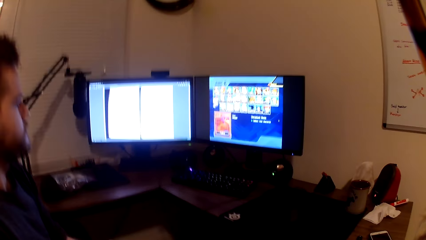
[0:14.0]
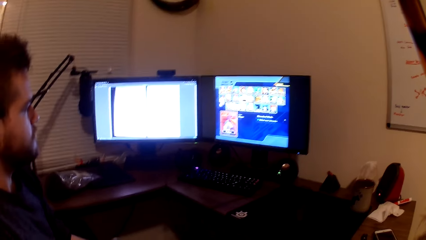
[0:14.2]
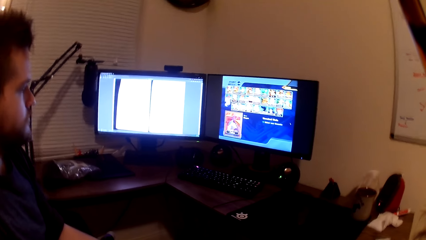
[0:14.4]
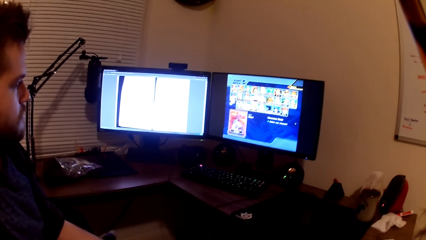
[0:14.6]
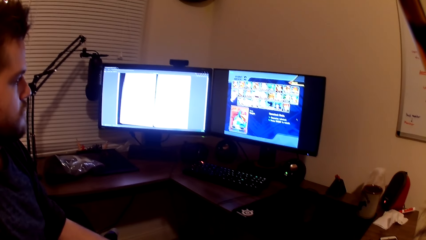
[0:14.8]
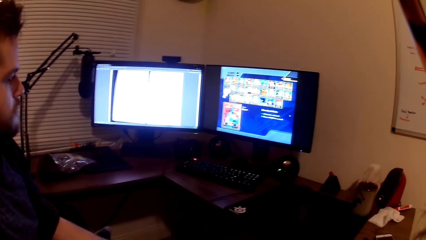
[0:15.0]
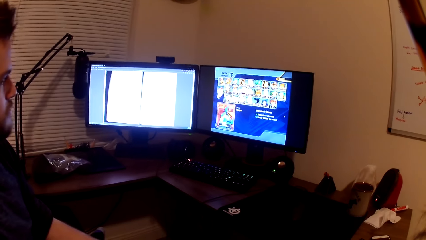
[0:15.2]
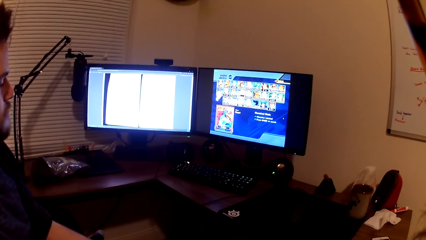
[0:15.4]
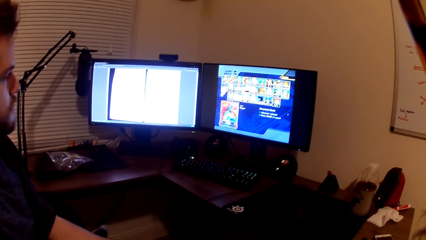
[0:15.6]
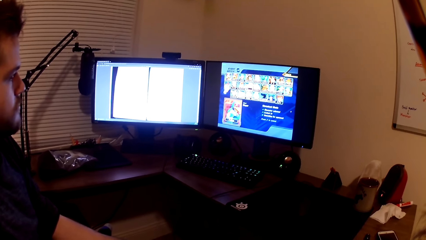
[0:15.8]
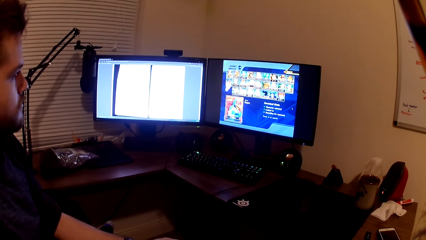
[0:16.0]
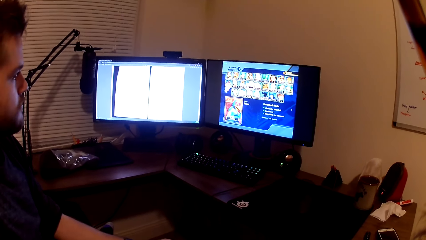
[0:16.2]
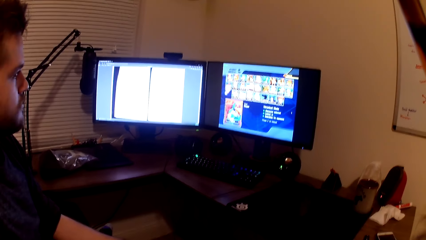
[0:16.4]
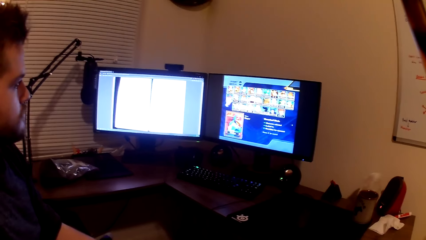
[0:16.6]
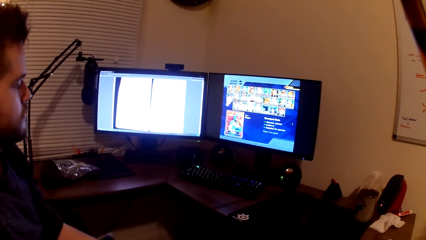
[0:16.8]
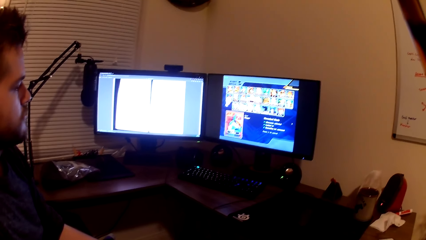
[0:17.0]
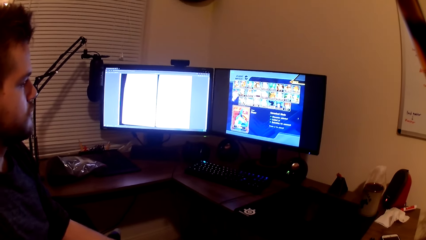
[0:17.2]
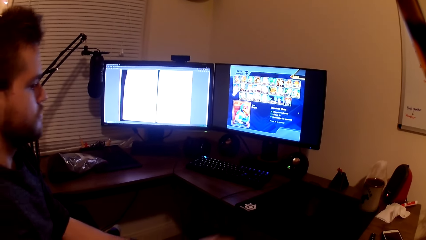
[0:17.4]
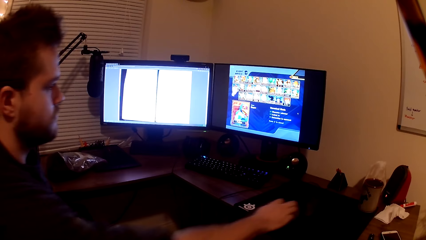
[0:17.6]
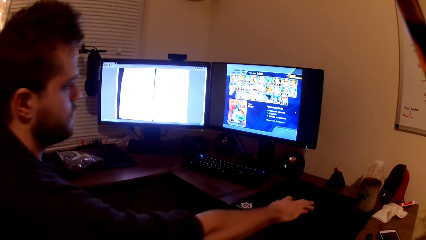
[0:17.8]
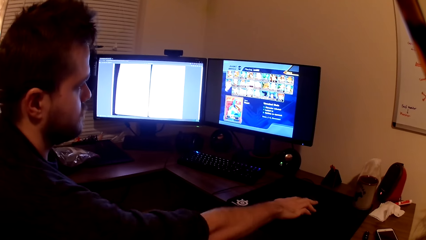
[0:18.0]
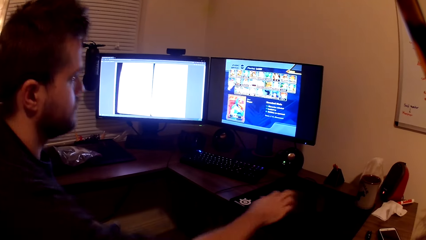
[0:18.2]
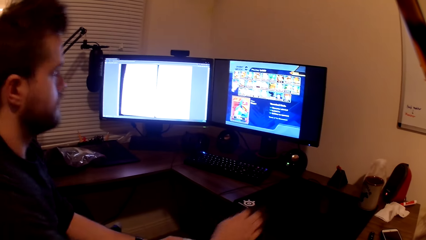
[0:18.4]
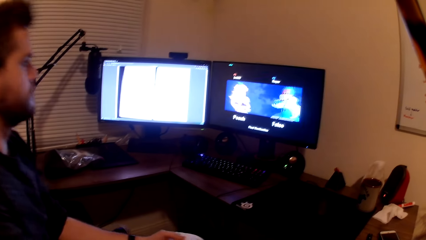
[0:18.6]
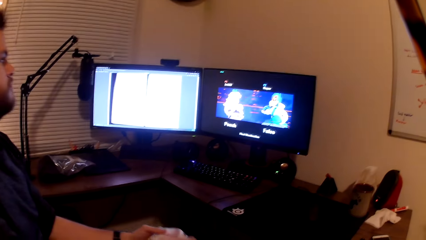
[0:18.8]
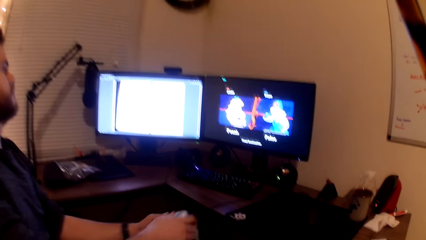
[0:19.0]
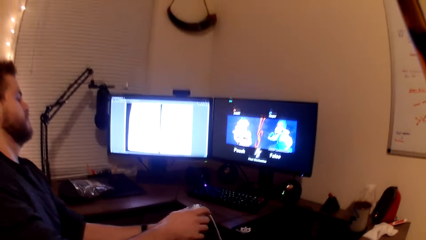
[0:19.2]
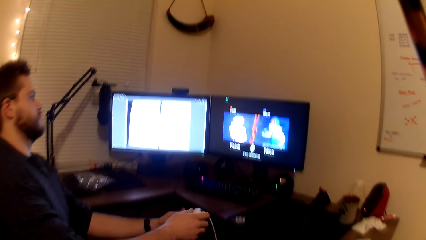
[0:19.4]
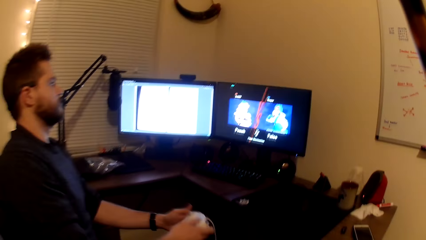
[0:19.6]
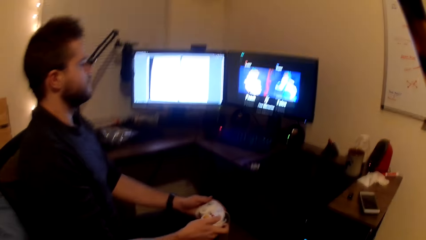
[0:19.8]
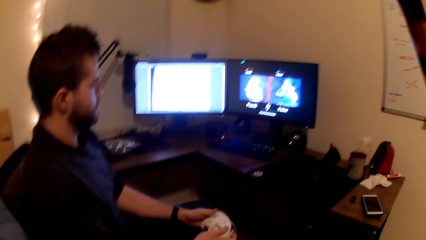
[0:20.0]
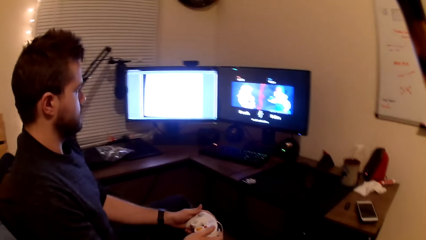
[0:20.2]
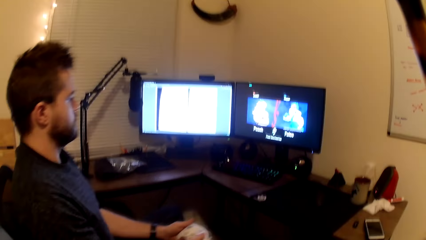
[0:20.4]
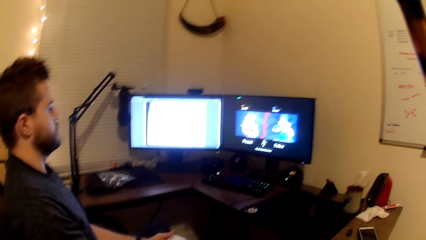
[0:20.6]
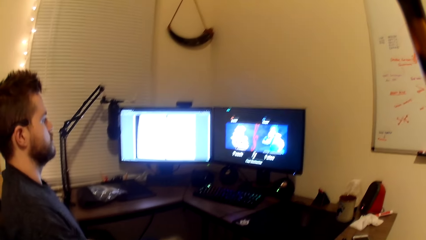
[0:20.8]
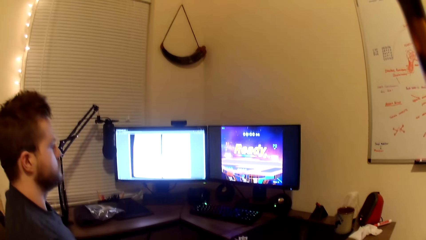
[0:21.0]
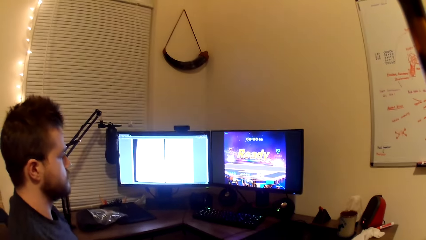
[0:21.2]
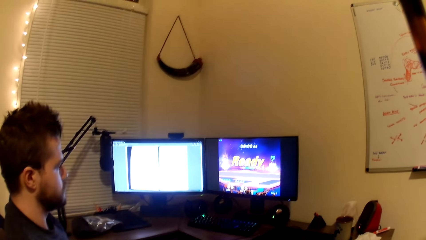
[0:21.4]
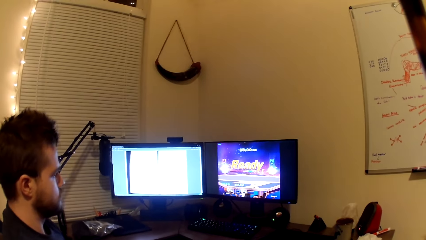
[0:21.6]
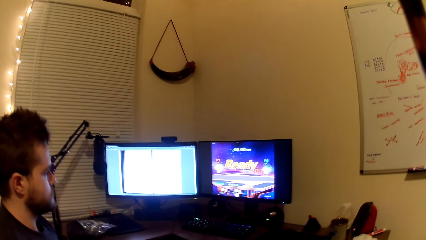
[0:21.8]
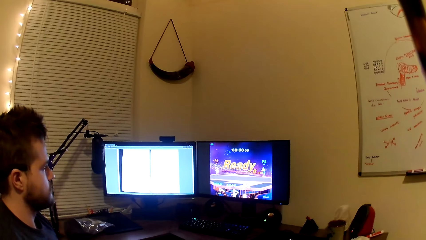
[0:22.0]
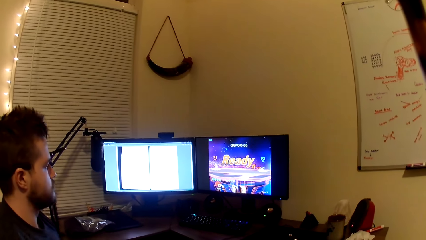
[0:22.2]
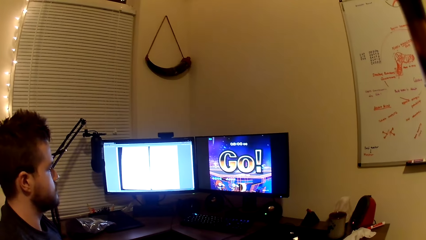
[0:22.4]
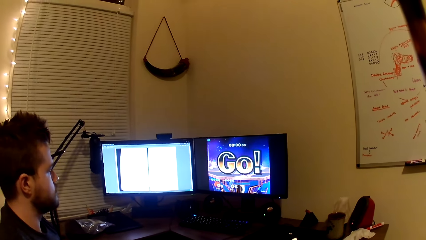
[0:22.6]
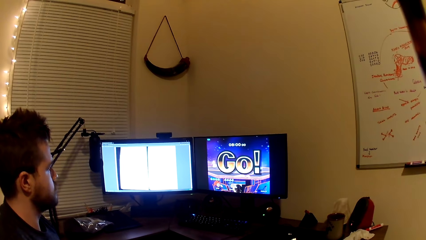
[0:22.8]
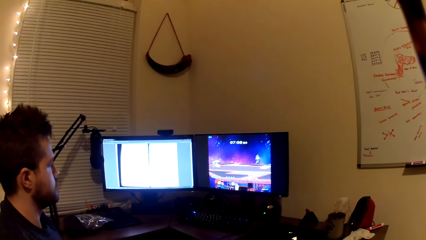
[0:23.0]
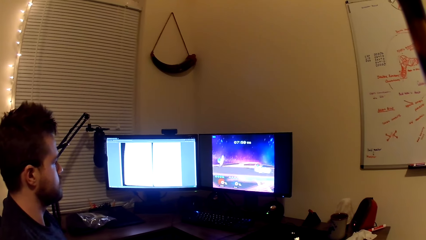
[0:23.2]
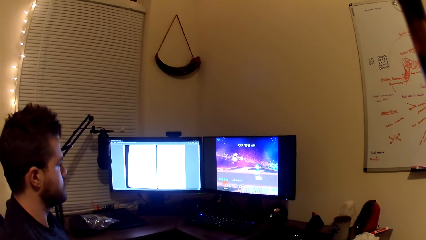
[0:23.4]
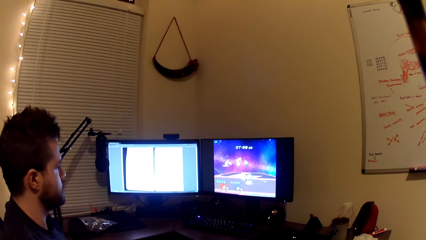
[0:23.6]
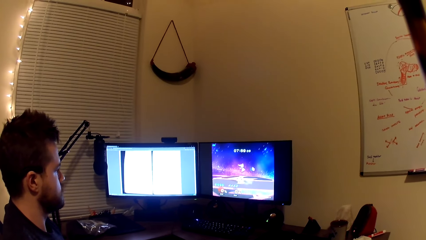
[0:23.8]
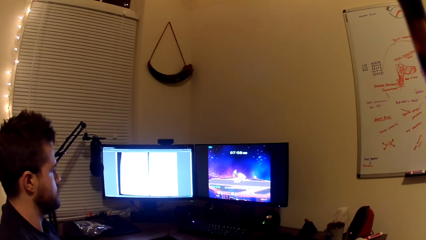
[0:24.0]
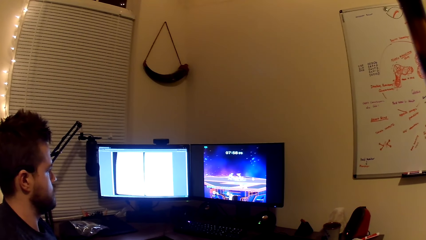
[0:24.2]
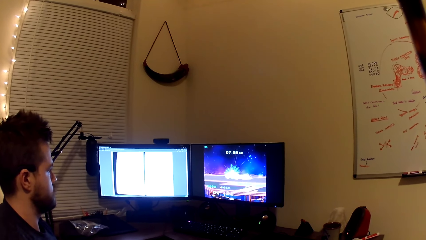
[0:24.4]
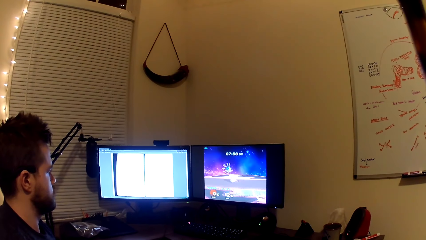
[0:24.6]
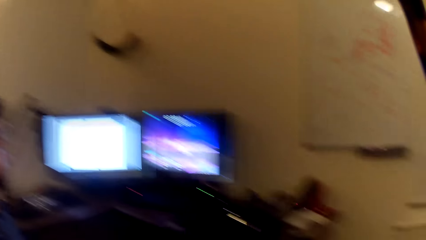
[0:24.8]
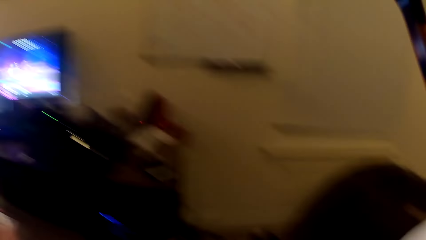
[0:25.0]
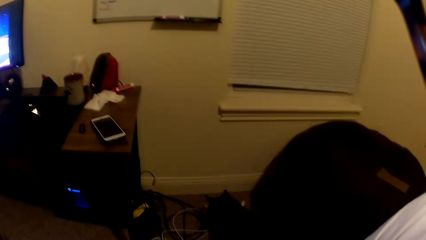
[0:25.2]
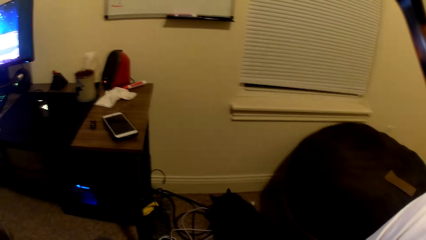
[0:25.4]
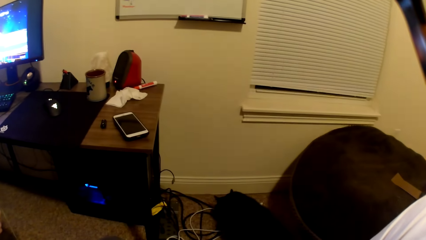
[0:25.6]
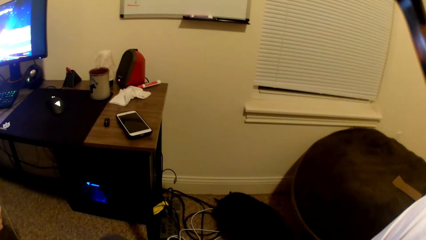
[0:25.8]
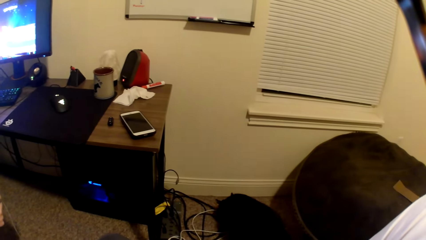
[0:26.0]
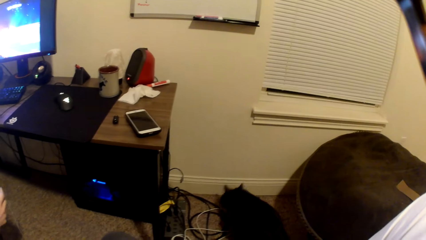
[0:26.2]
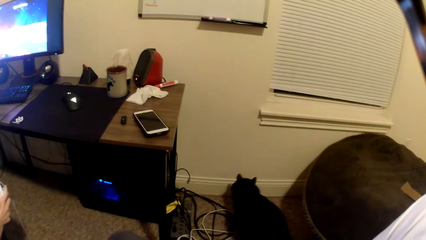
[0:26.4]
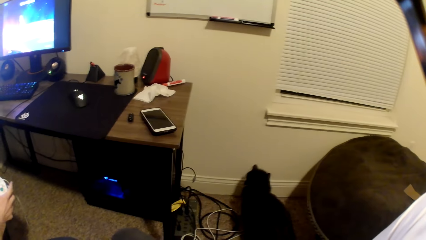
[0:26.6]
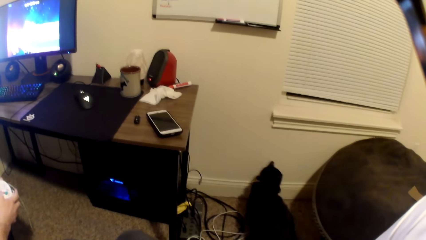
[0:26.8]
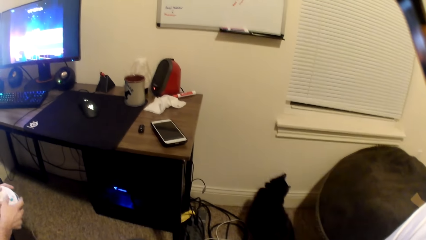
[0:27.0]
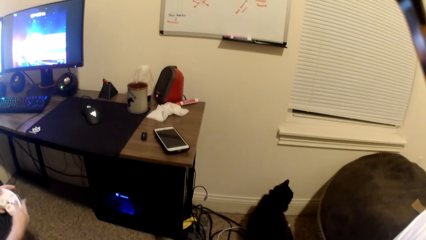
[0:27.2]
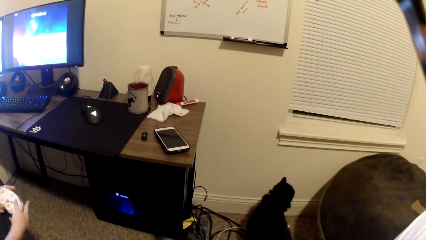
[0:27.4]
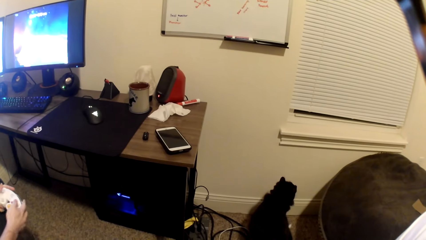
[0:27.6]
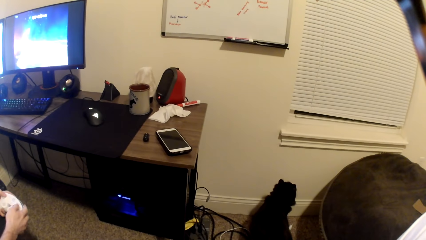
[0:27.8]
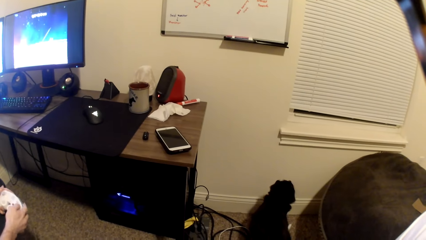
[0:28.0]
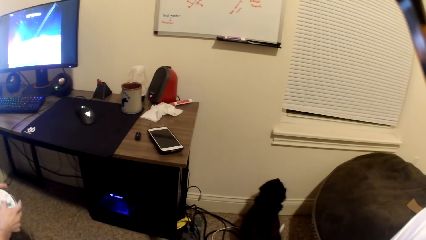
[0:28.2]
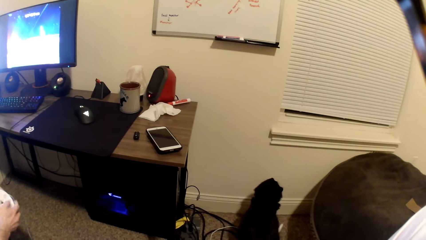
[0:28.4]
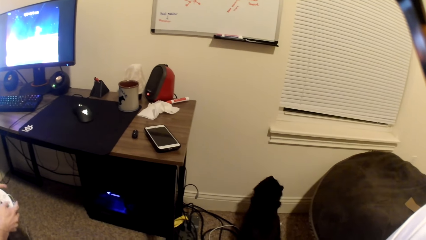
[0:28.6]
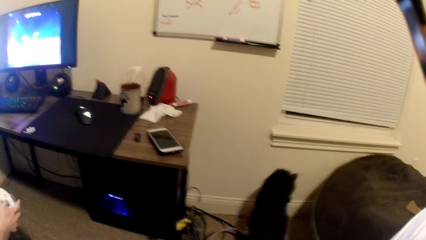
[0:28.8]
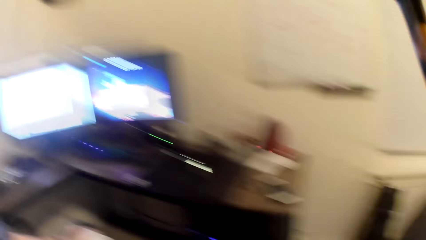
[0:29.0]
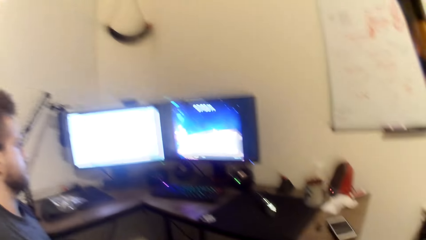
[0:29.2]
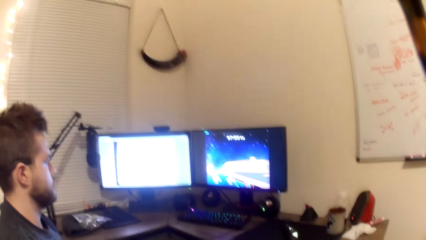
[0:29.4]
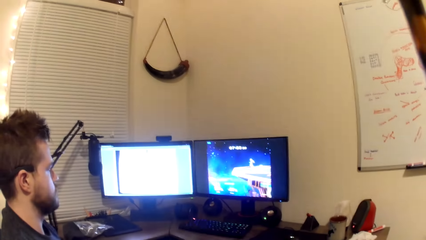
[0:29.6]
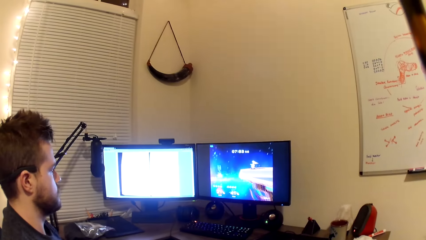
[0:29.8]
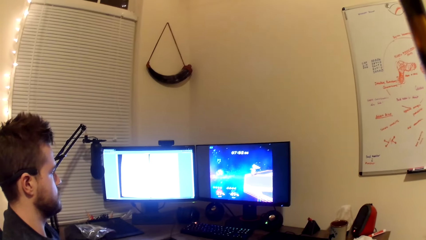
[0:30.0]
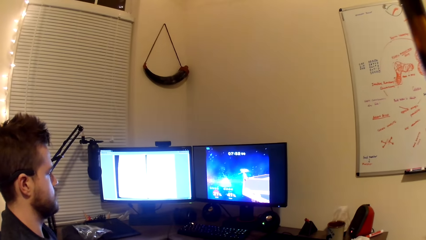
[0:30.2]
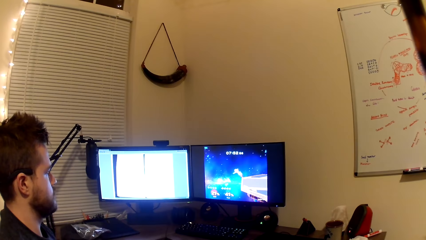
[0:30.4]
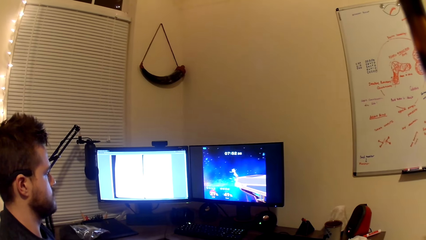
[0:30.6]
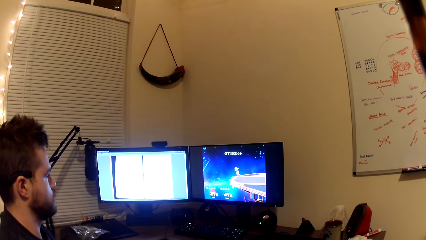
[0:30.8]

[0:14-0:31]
The camera wearer plays the computer game with a man. The man adjusts the flash drive on the table with his right hand, touches the keyboard, and plays a video game on a computer in front of him. The camera wearer plays the computer game. A cat sniffs the floor. The camera wearer looks at the cat.
